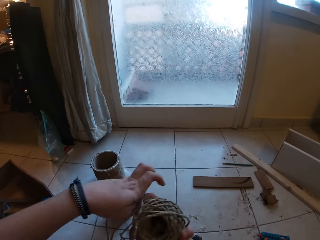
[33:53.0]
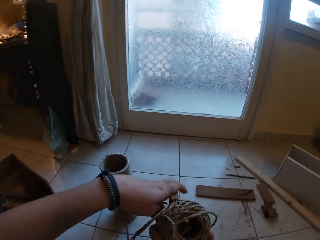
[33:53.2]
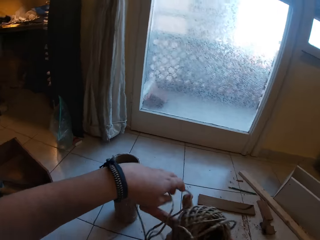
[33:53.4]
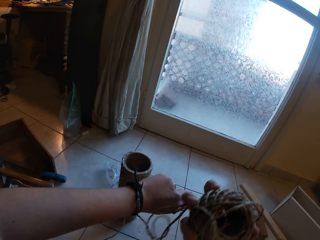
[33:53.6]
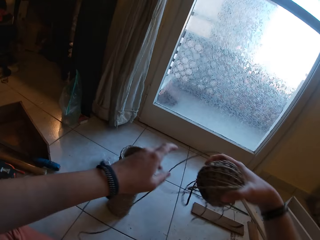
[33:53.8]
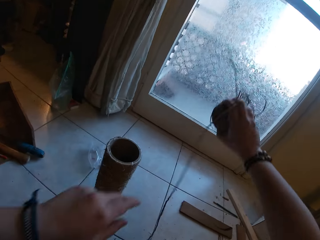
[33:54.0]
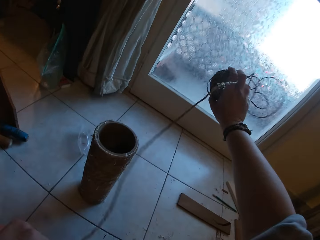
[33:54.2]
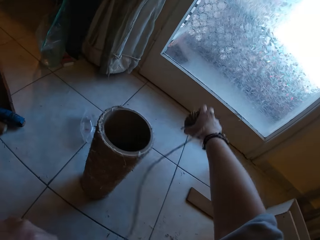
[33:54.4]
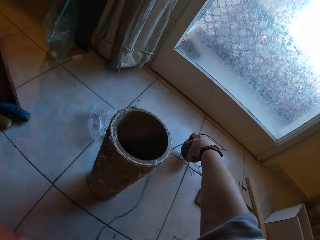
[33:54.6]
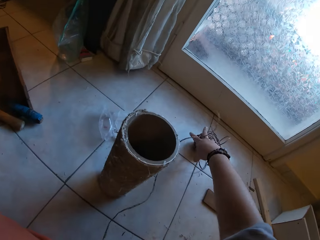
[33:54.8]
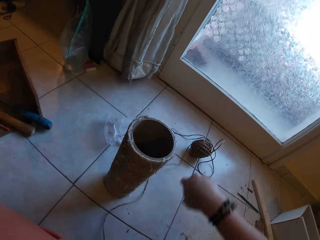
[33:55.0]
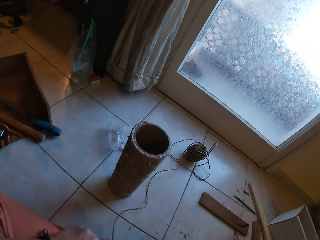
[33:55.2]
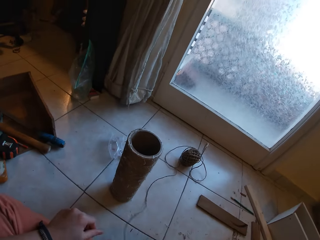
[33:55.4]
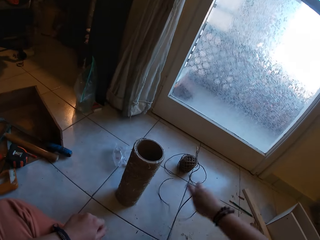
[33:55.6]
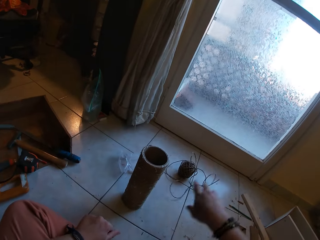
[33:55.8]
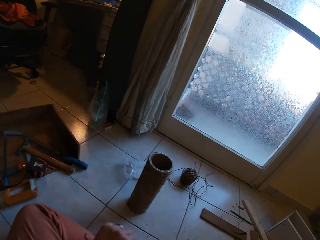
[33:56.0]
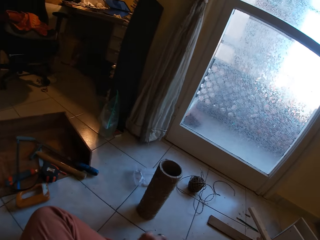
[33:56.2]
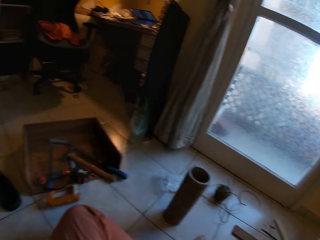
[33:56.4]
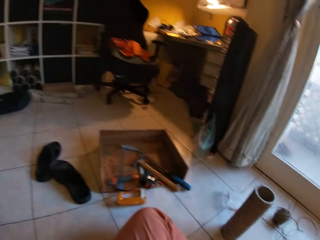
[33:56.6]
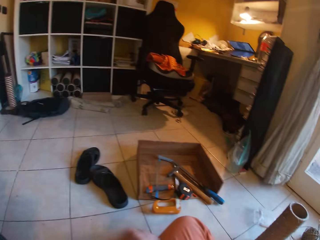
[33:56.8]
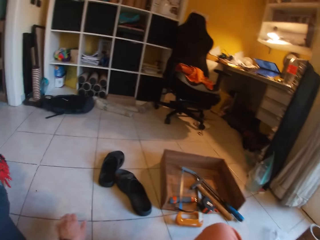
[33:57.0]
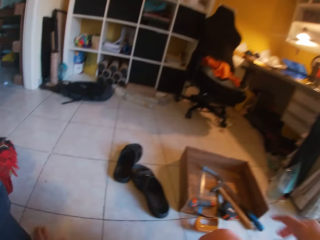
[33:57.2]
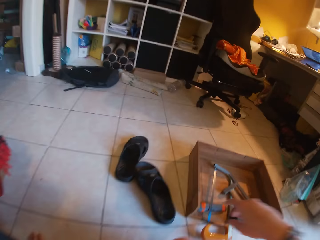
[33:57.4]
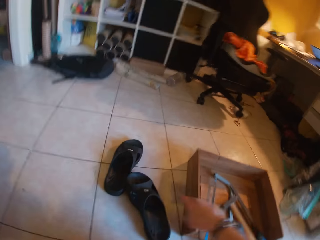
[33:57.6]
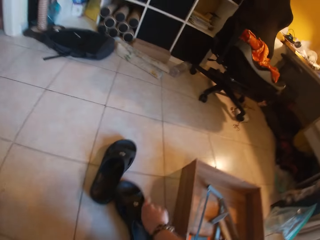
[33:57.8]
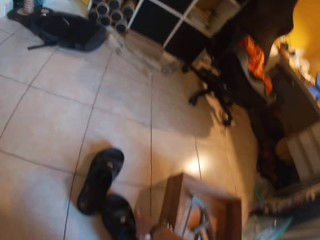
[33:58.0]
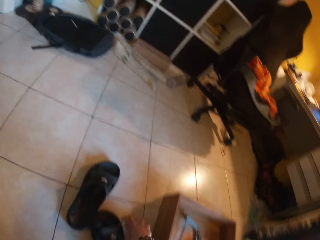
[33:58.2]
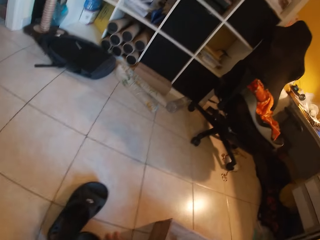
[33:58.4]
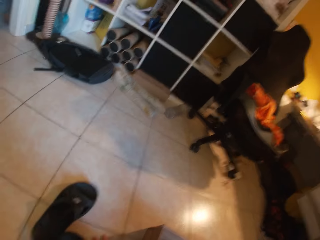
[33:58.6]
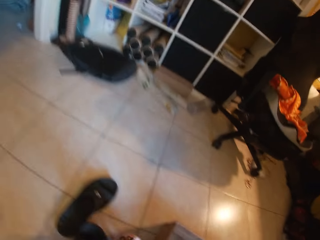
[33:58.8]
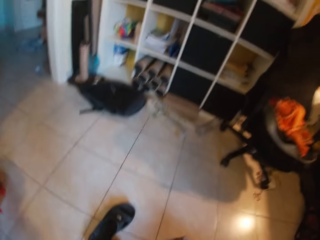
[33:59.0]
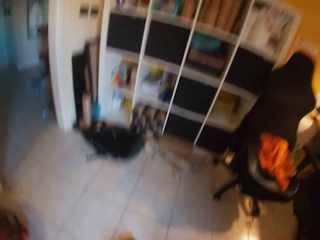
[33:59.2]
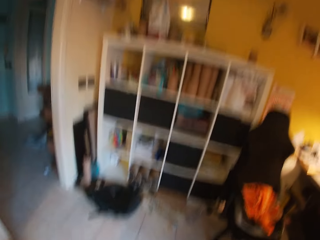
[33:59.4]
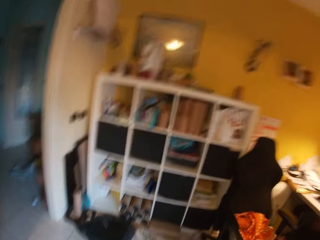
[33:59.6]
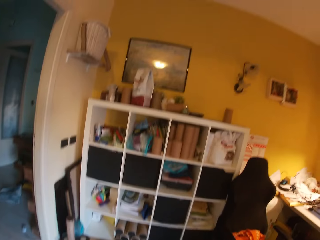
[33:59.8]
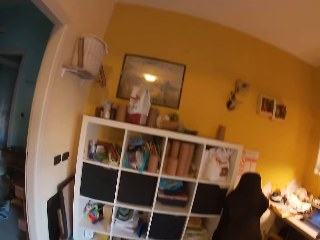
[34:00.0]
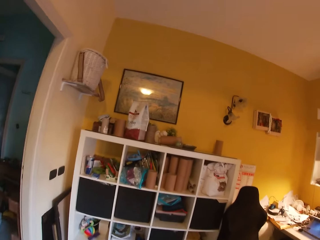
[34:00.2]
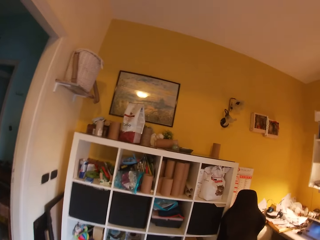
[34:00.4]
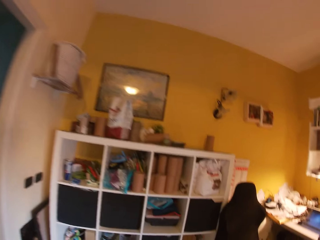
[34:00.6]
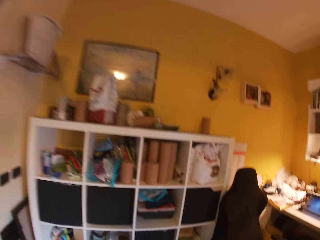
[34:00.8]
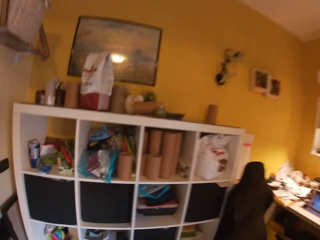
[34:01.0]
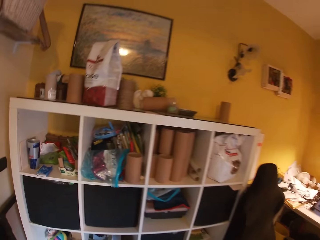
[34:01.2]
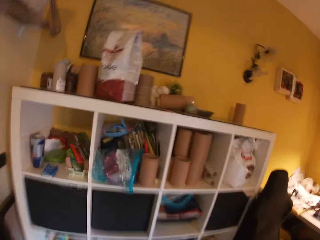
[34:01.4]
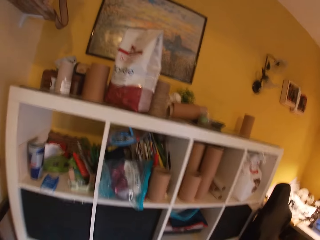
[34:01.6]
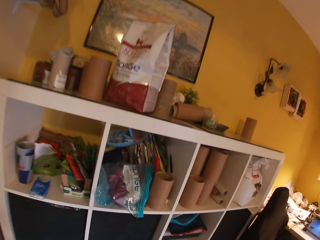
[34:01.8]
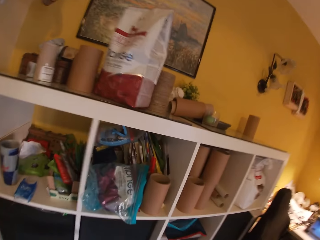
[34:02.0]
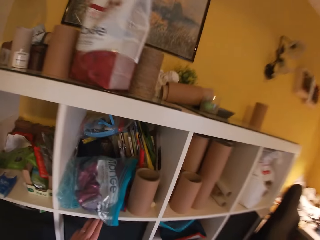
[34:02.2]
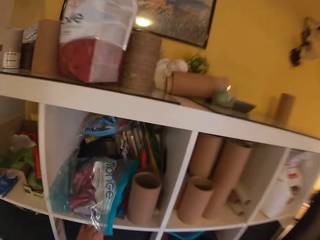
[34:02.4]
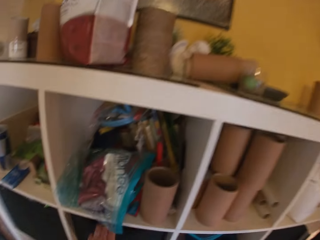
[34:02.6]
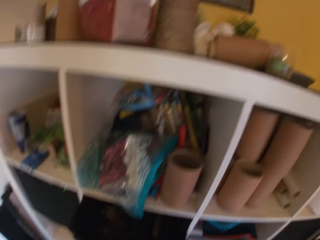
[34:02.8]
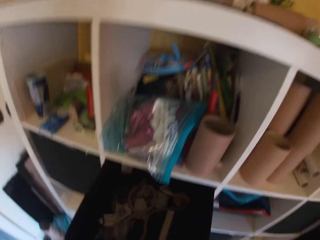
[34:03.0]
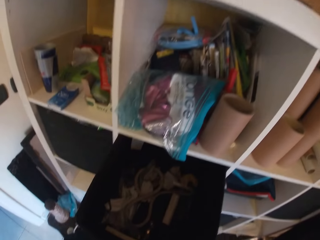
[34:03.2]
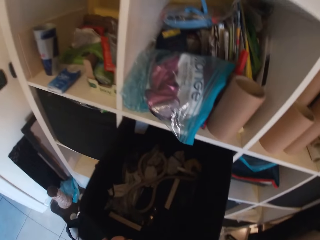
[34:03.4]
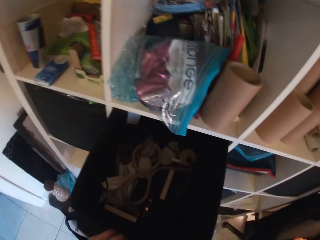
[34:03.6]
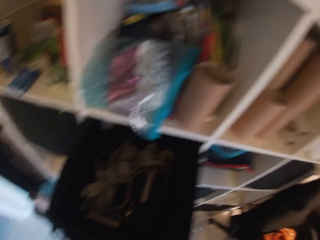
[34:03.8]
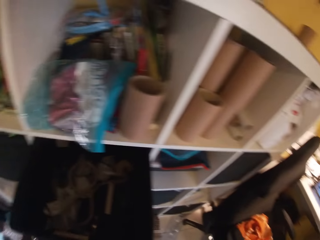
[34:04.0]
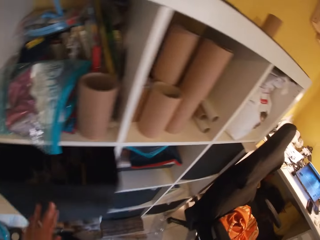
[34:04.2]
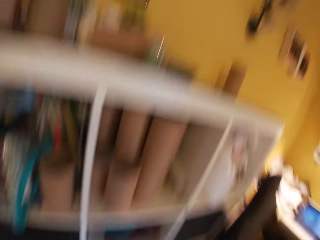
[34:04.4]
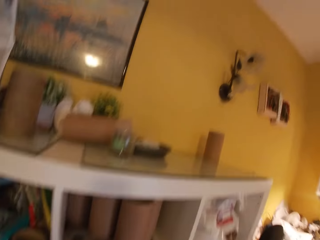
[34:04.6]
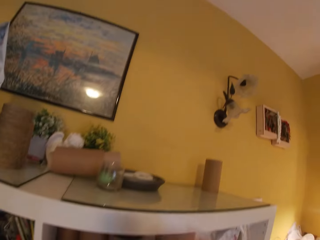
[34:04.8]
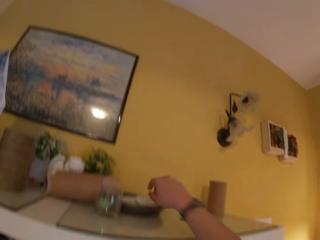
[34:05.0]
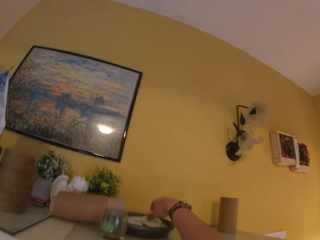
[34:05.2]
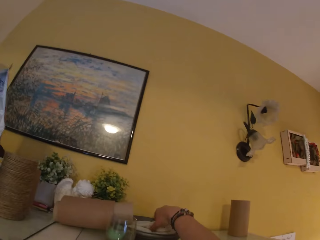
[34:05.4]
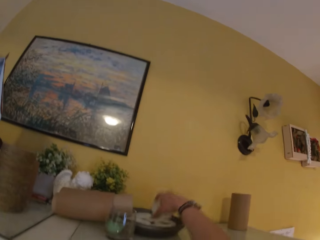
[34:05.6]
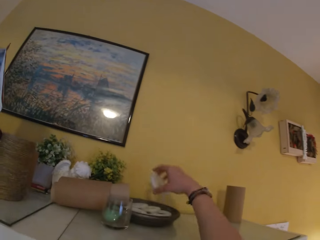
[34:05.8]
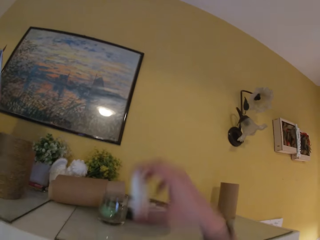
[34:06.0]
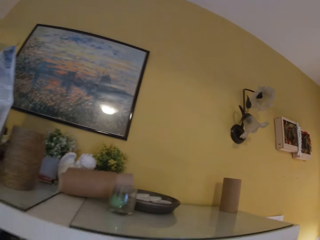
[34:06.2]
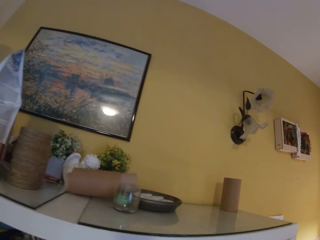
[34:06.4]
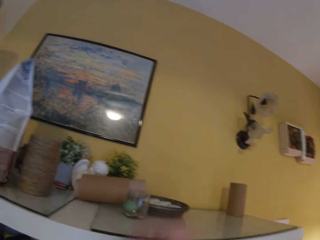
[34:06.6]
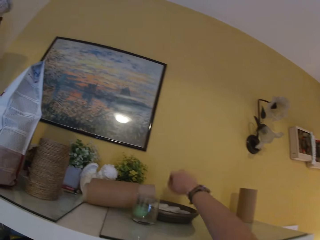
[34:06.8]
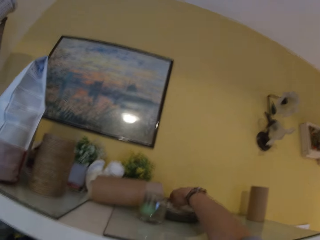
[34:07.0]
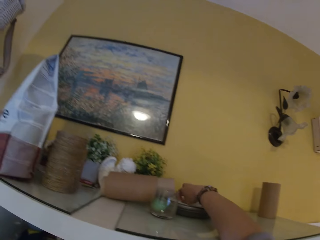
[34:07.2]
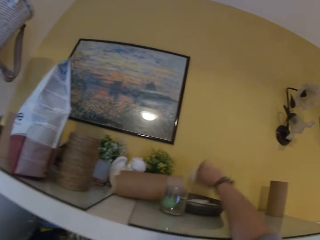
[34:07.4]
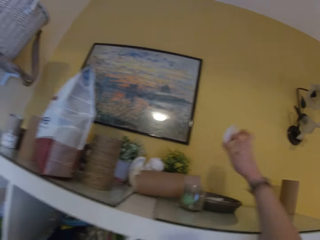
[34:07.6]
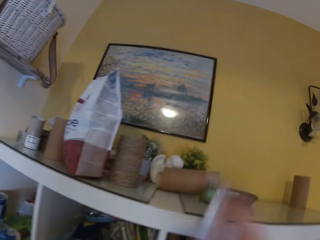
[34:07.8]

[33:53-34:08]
The camera wearer folds the thread. He drops the roll of hemp rope on the floor with his right hand. He picks up a slipper on the floor with his right hand. He stands up from the floor. He puts on shoes. He walks towards a shelf or wall unit. He pulls out a box from the shelf. He pushes the box back in the shelf. He picks some shells or cone caps from a tray on the shelf with his right hand.

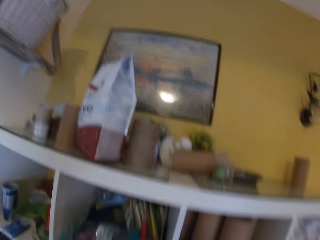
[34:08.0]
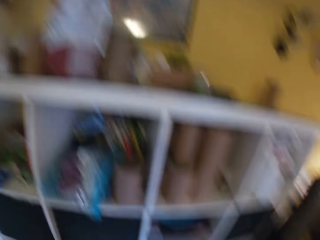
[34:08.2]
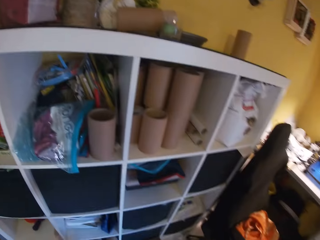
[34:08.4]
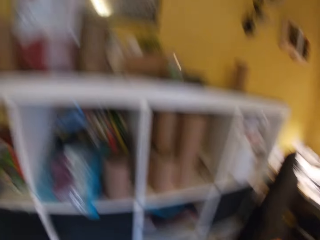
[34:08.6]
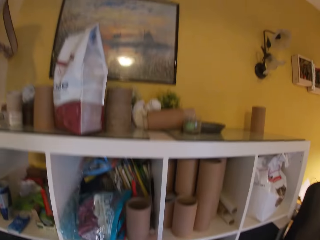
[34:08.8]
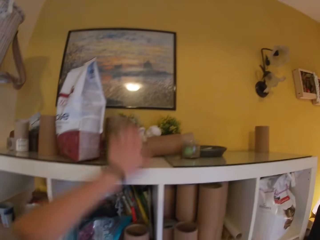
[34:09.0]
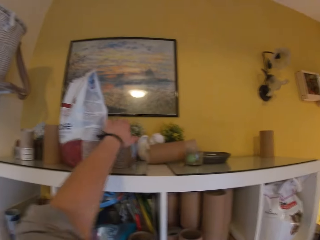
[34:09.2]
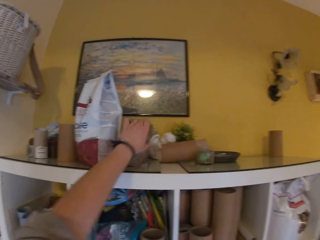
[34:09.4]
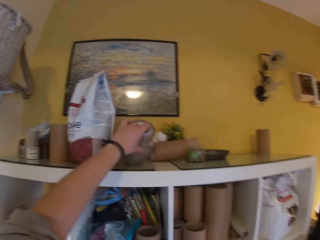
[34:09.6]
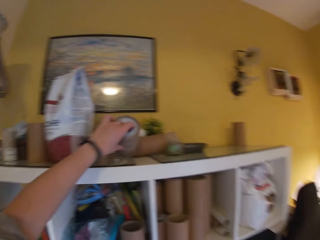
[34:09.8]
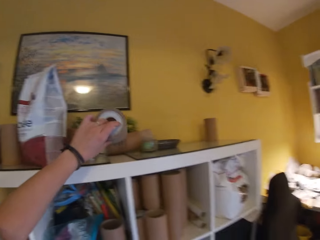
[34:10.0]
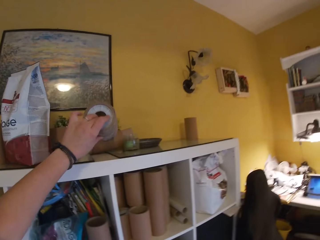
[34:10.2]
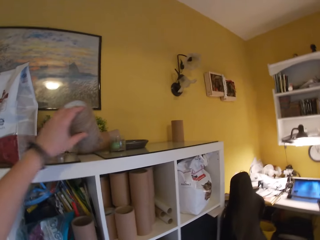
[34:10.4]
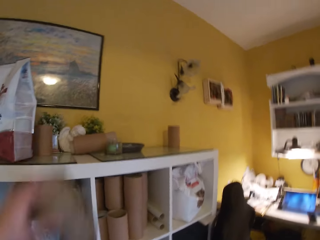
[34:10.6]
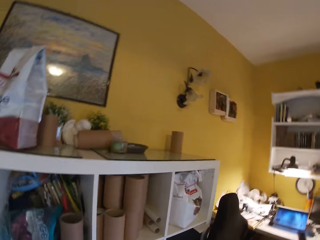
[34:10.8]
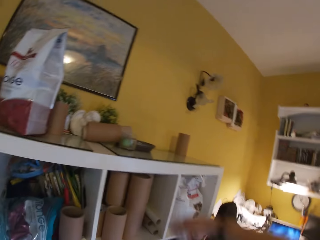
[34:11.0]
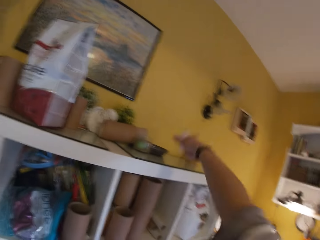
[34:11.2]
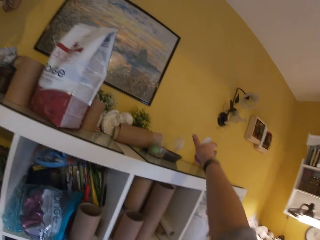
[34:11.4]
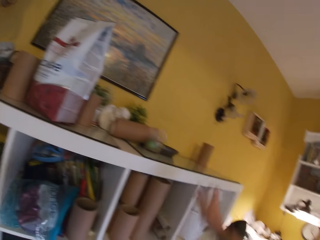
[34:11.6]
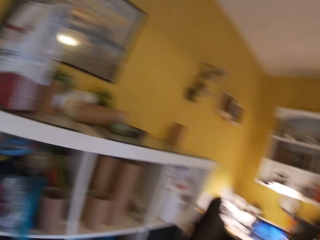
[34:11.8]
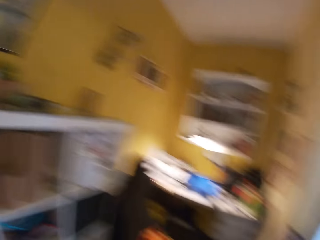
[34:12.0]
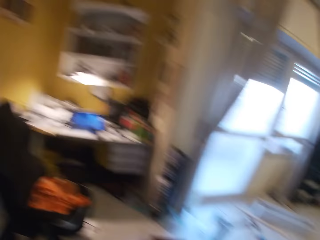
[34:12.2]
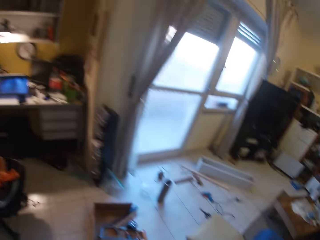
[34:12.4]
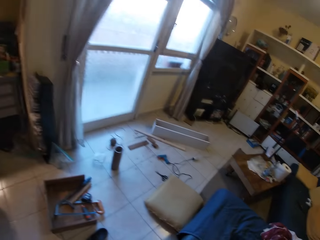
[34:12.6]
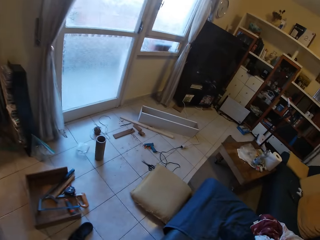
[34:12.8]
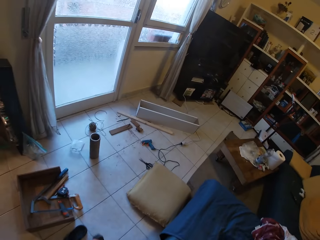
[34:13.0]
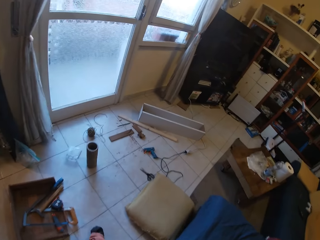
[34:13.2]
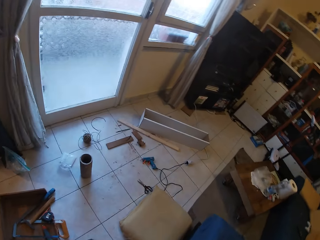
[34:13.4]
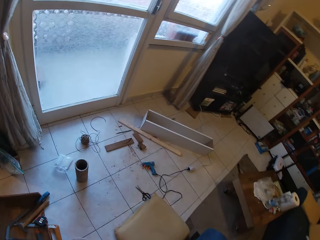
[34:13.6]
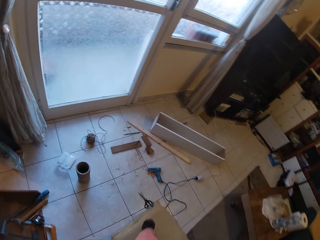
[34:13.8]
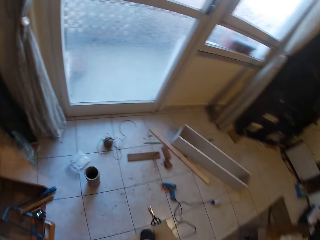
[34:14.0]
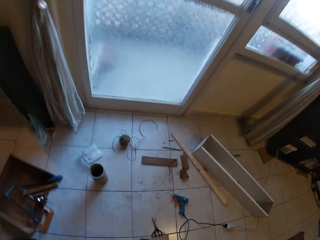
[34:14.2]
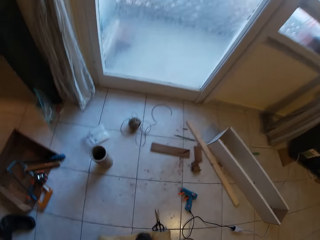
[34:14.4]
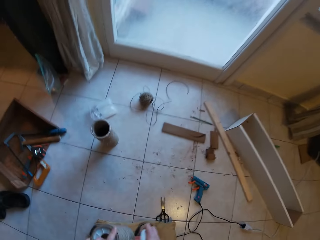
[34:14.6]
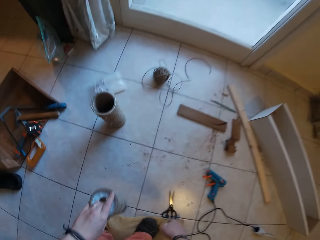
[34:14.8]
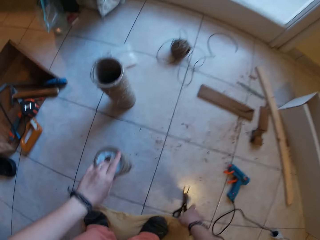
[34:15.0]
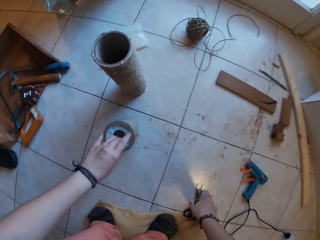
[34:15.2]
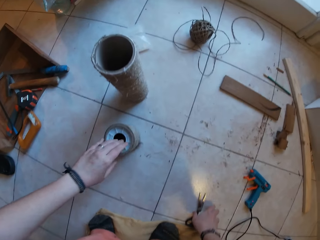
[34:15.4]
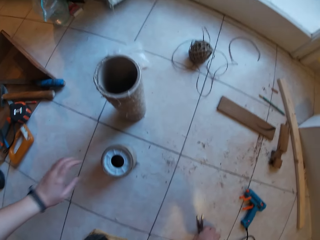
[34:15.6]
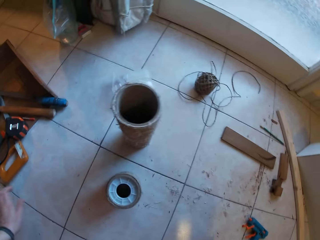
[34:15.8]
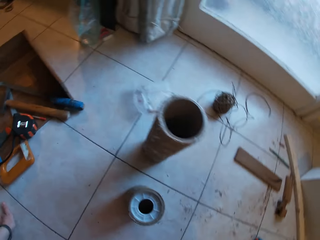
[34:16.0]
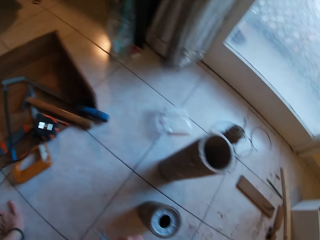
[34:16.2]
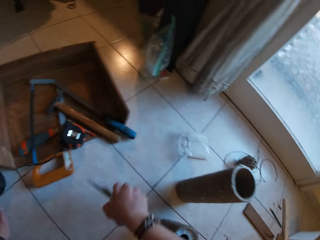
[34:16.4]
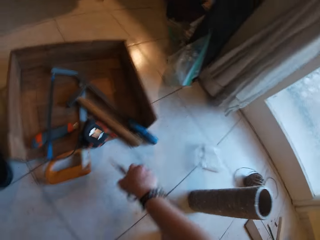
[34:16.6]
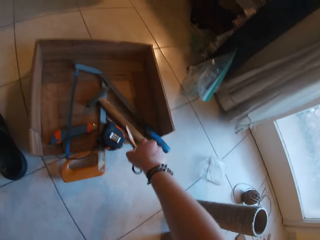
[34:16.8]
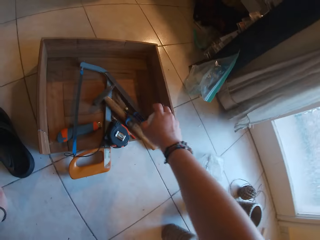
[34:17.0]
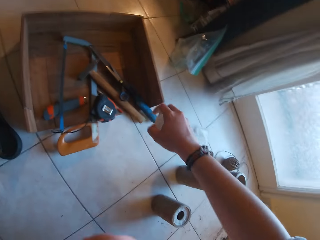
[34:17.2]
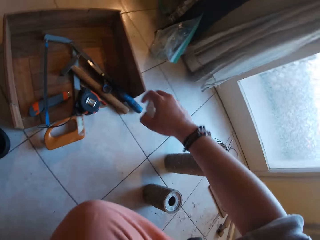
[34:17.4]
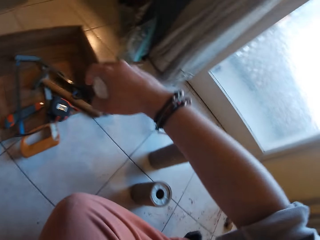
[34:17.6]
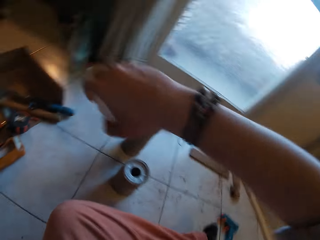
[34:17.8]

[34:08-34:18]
The camera wearer picks up a rolled hemp rope on the top of the shelf. They drop a shell in the tray on the shelf. They walk back to the floor. They drop the rolled hemp rope on the floor. They drop the scissors in the box. They sit on the floor.
